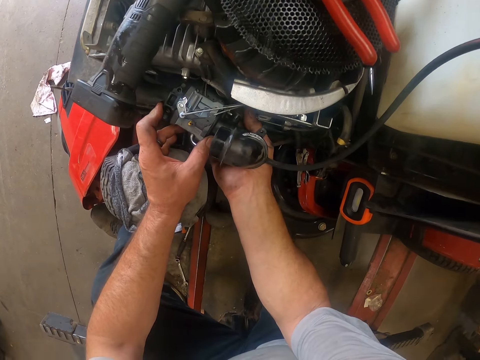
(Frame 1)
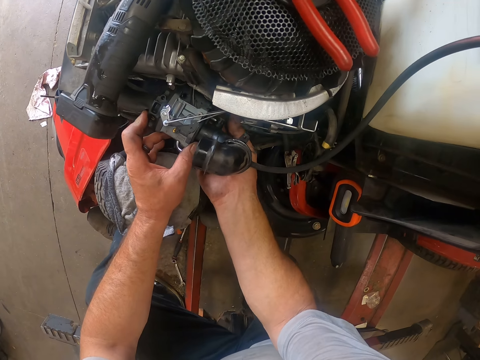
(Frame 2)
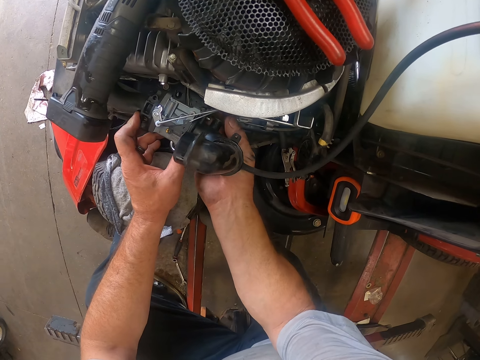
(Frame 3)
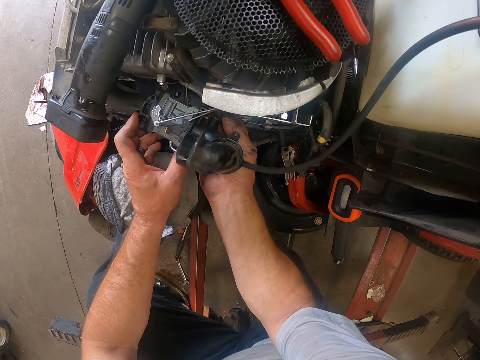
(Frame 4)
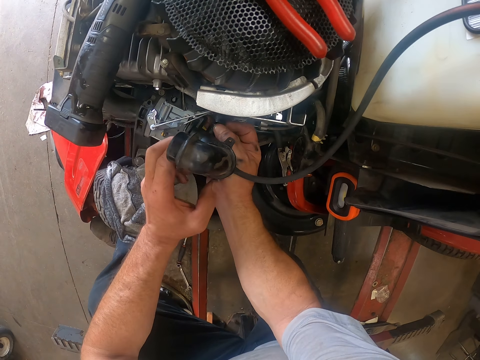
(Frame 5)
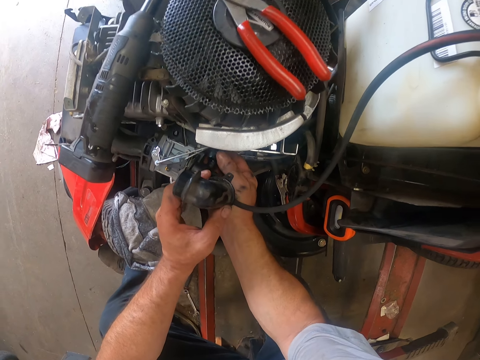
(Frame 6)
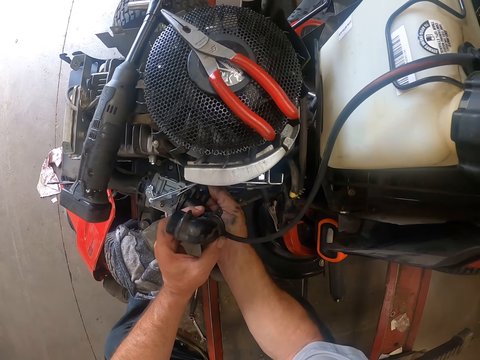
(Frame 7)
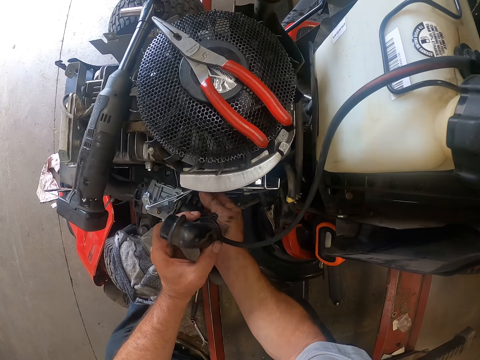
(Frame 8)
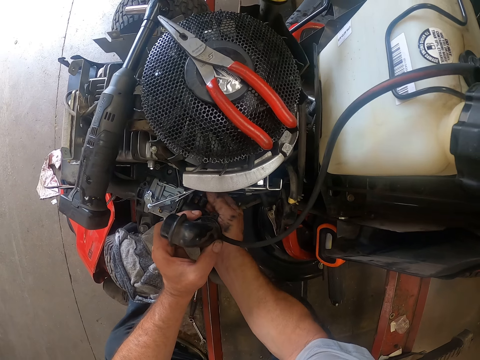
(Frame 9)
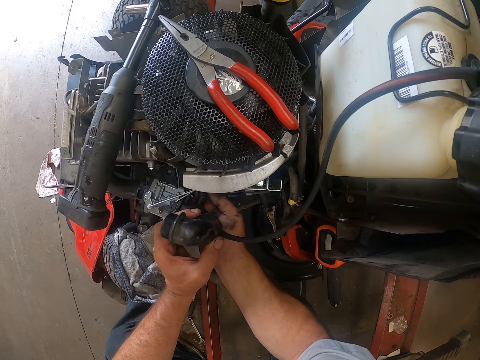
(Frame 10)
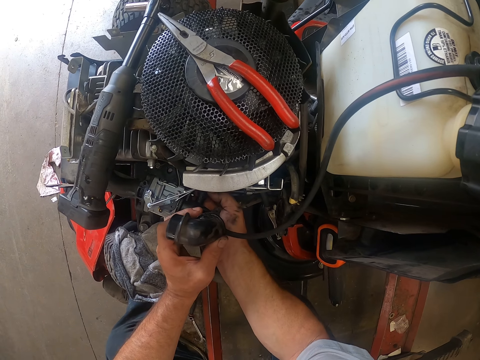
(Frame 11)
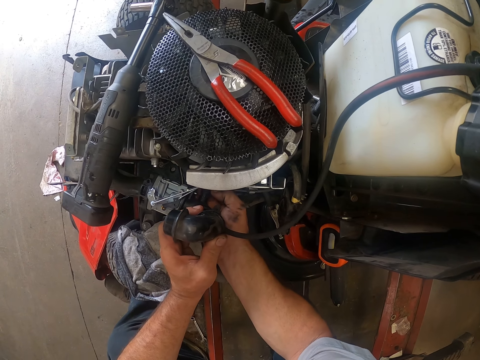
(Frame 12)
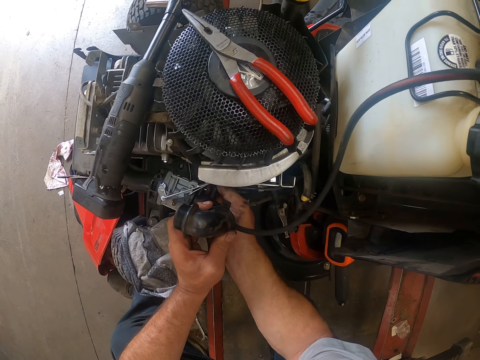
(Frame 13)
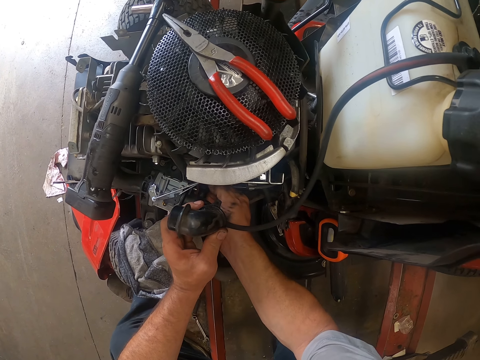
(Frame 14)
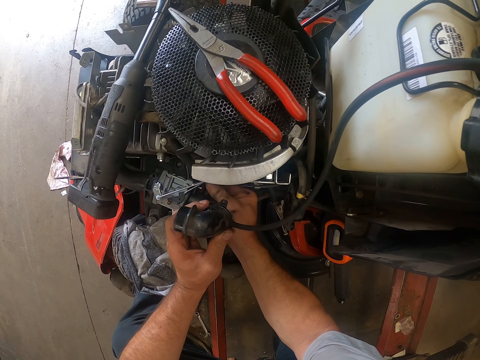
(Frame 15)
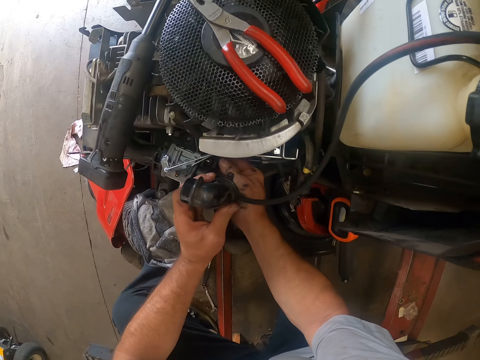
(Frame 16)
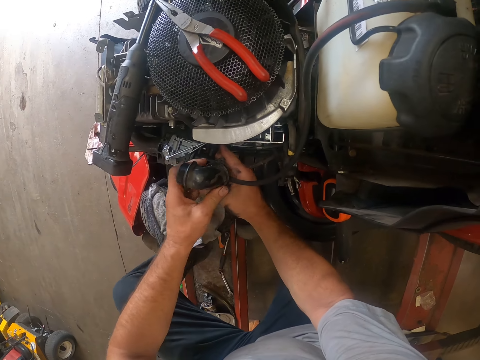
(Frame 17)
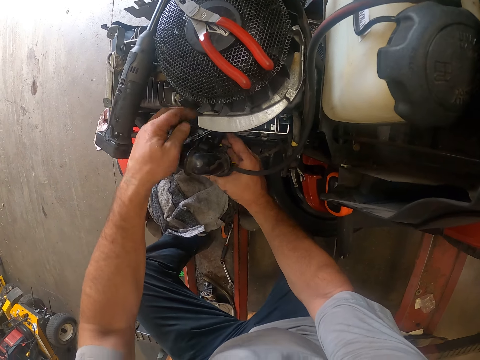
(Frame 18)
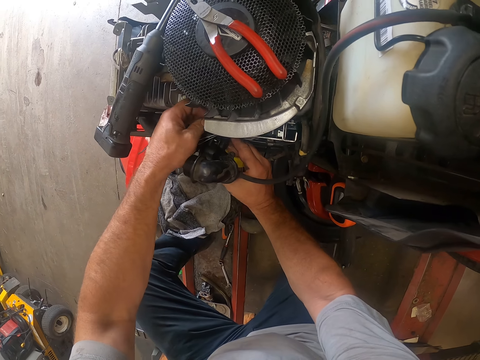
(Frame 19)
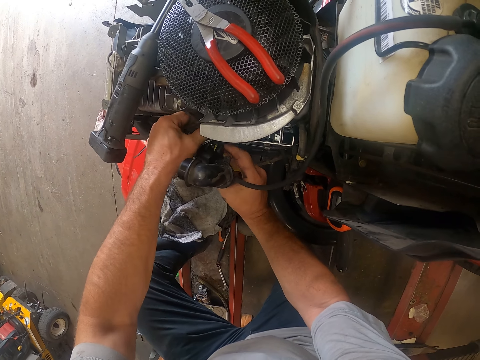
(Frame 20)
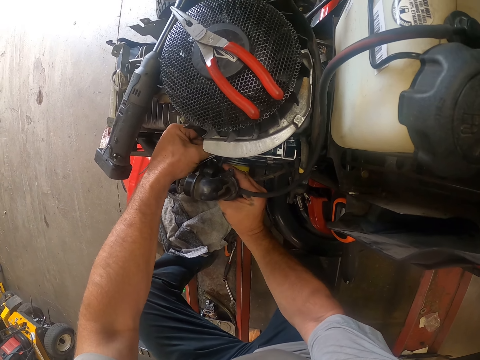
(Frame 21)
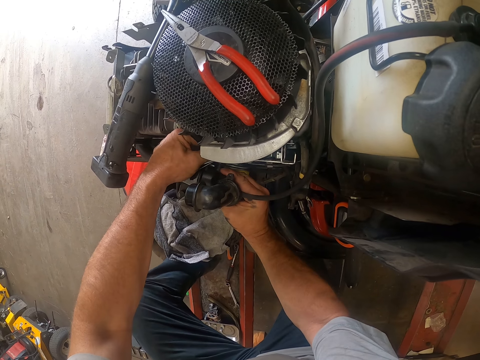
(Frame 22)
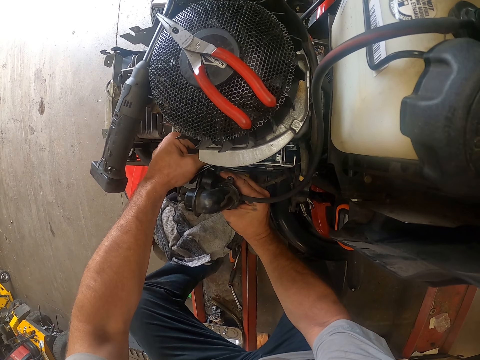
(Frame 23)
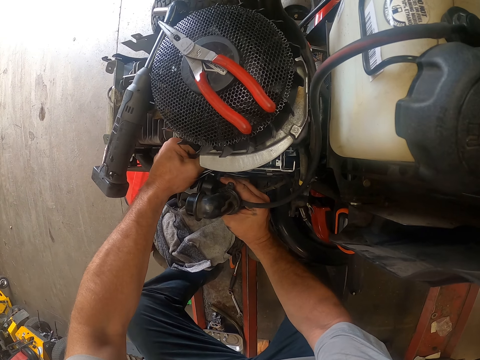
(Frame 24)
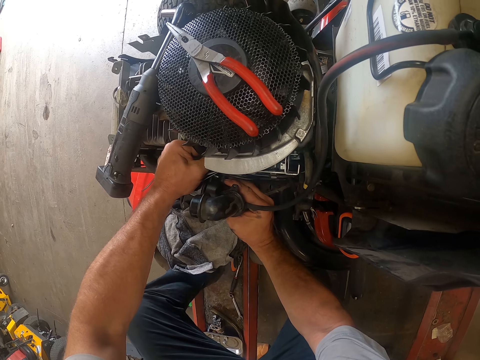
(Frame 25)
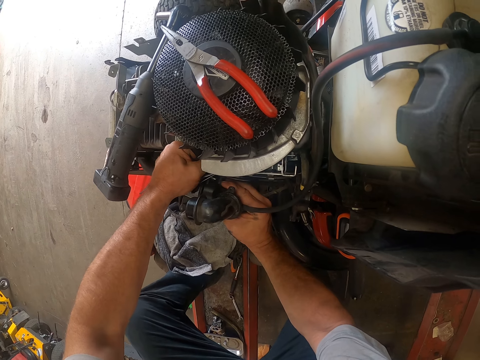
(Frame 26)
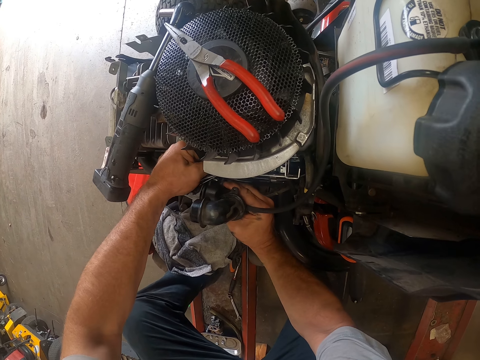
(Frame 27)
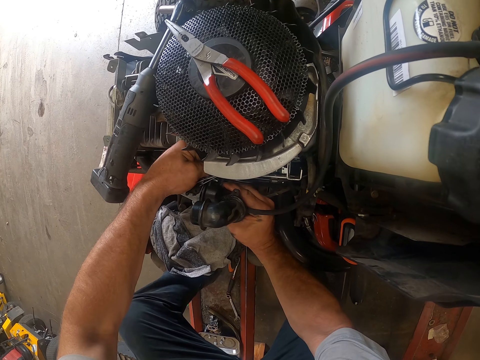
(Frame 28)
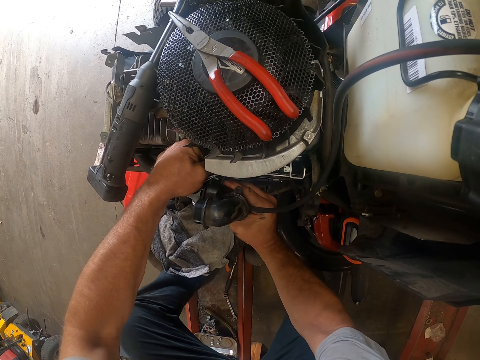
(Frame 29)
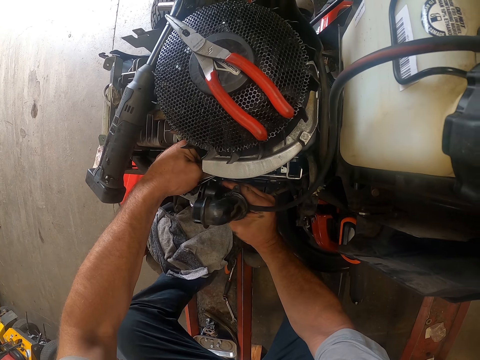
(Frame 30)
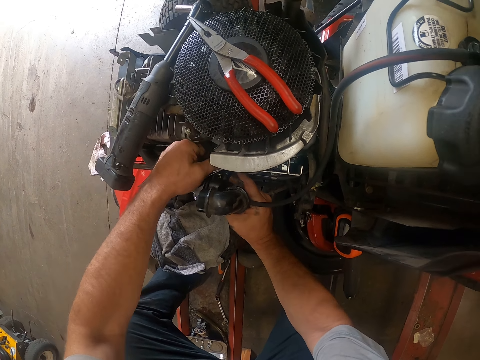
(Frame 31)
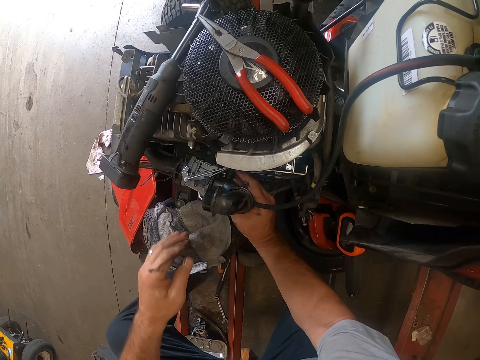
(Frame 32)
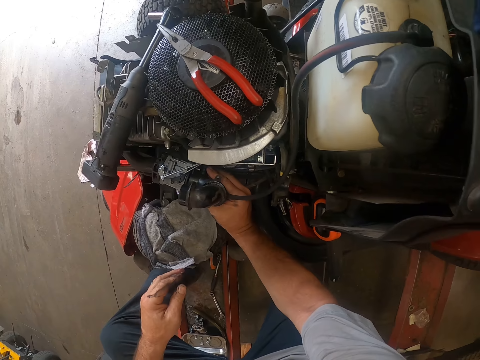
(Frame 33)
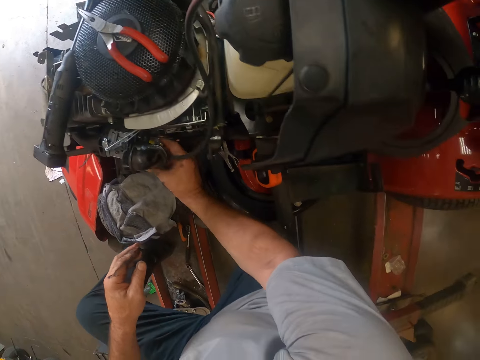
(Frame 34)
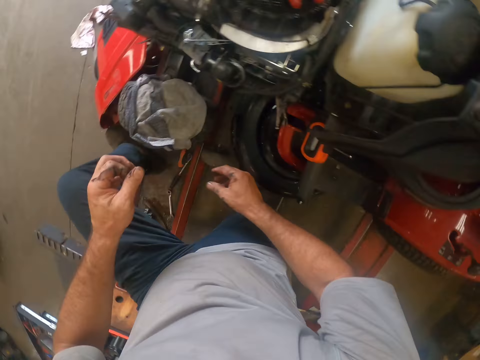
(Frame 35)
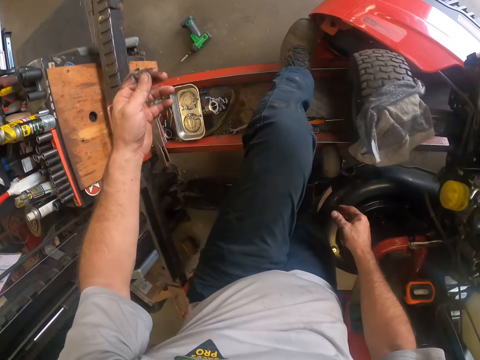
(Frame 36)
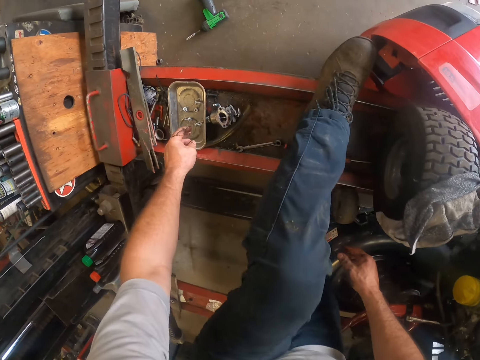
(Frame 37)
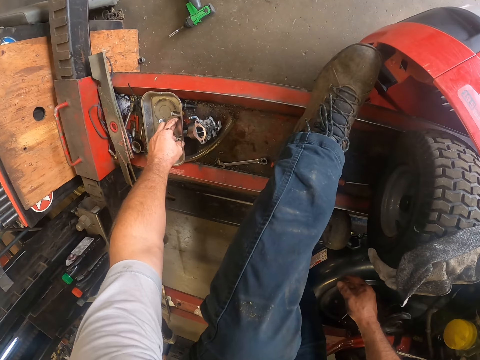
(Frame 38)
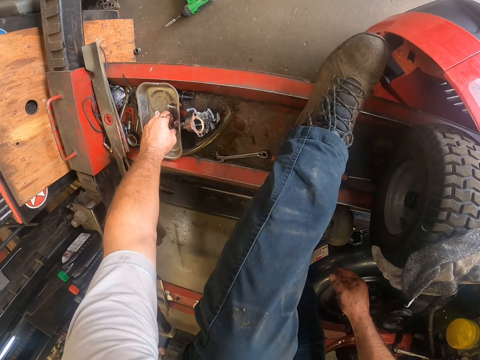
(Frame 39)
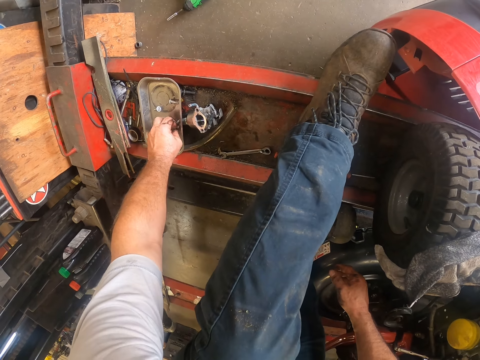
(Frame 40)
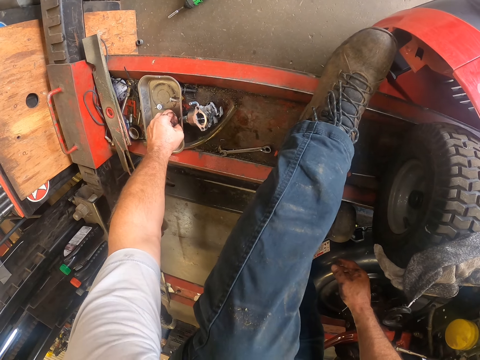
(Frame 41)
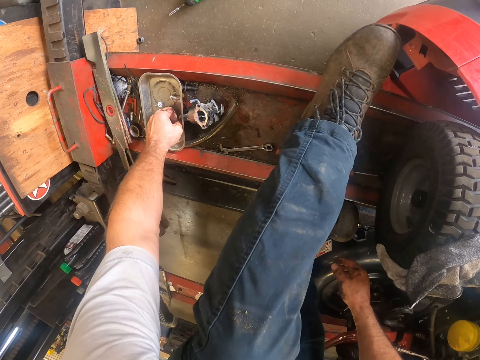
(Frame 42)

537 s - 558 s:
The camera wearer unhands the carburetor. He holds the fuel tube with the left hand. He holds the fuel tube with the right hand. He fixes a lawn mower part. He fits the fuel tube. He turns around. He picks screws from a rail with his left hand.

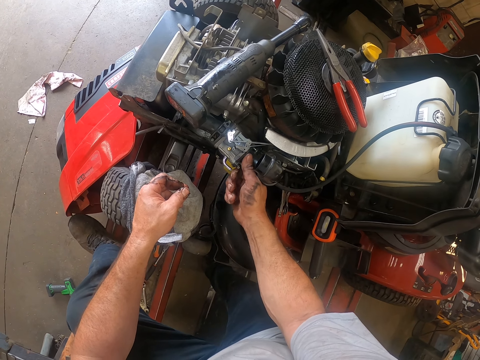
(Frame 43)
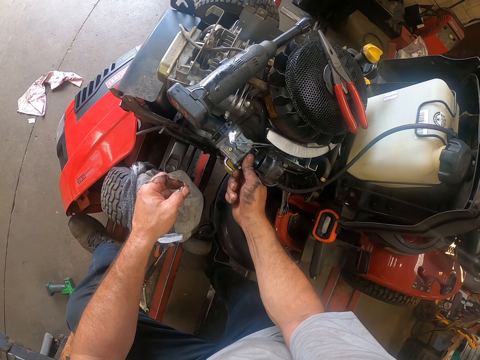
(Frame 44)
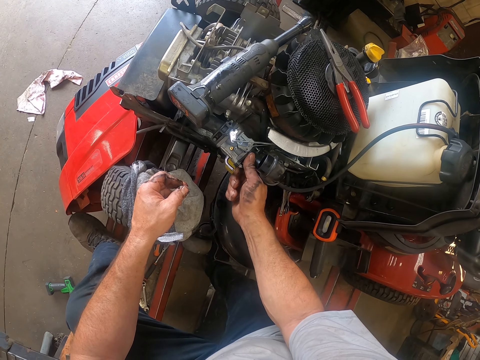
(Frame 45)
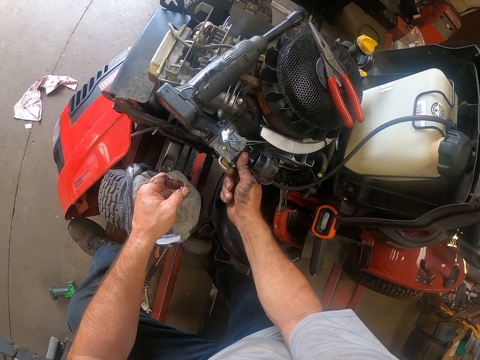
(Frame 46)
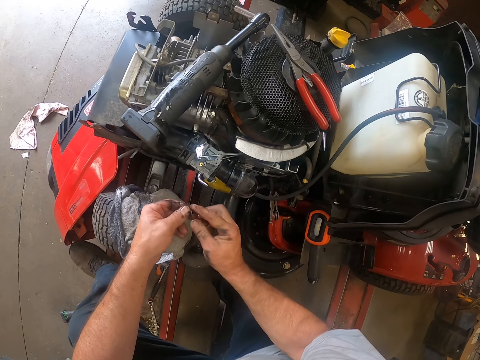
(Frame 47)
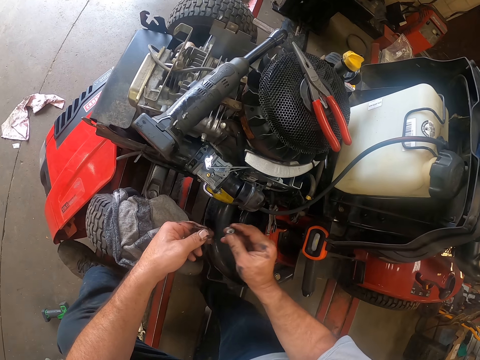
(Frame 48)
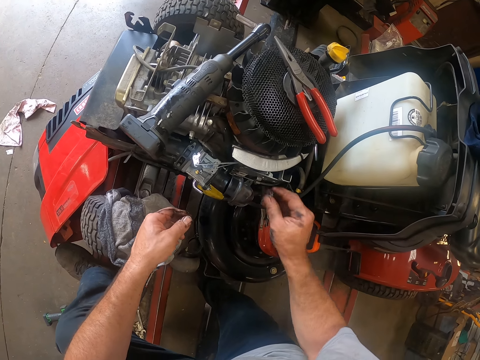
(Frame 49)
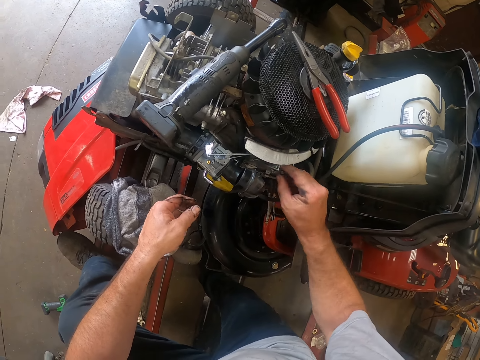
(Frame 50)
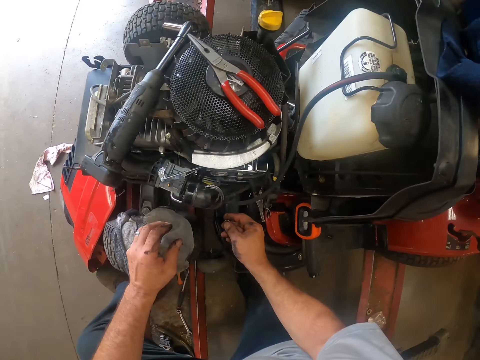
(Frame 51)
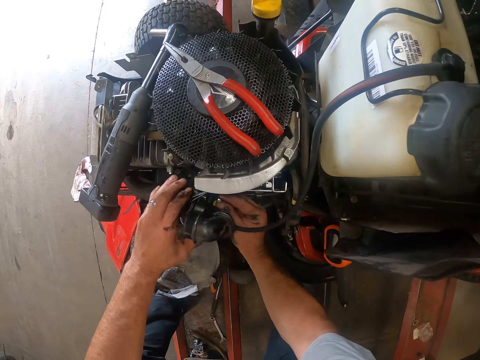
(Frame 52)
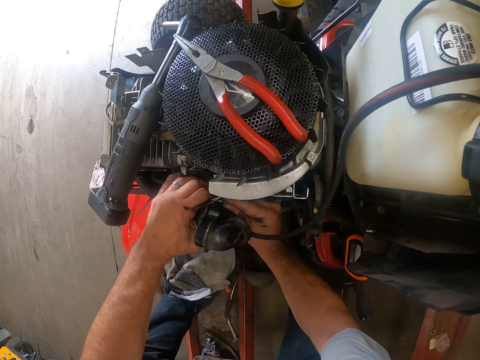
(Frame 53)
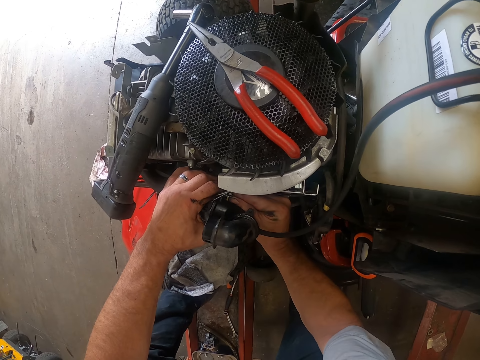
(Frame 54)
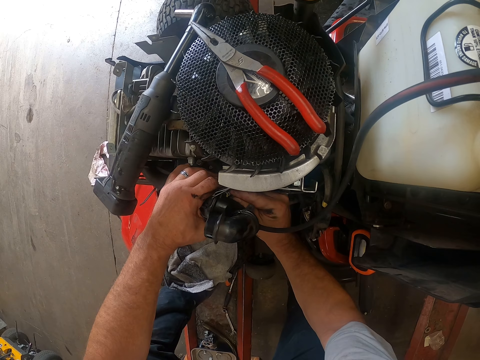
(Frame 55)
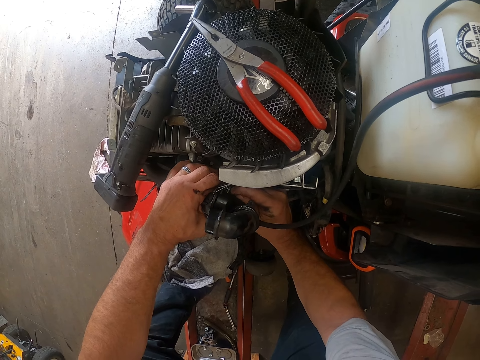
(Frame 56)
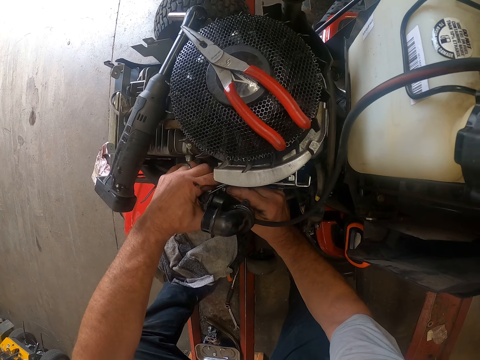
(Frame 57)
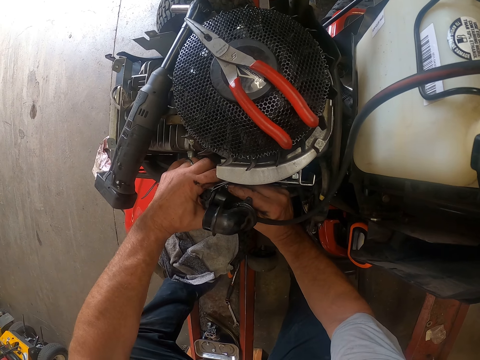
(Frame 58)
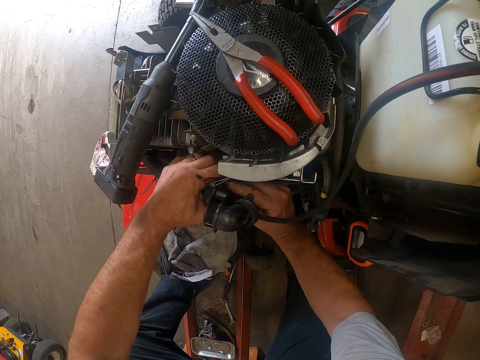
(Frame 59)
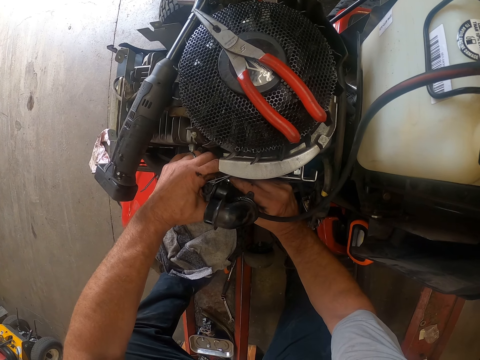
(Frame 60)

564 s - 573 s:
The camera wearer passes a screw from his left hand to his right hand. He tightens the screw in the lawn mower. He inserts the screw into the valve with his right hand.
